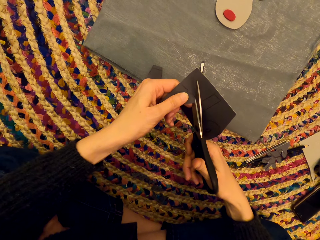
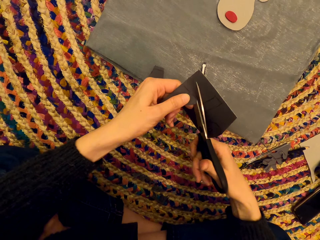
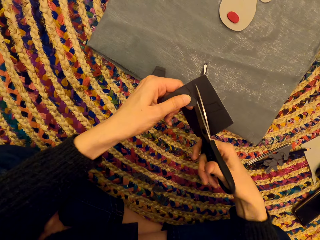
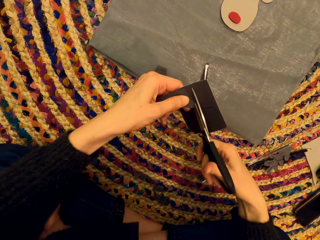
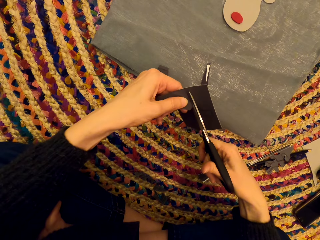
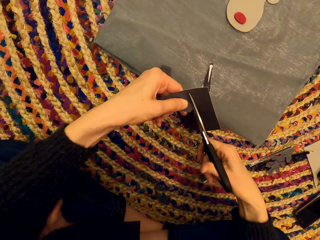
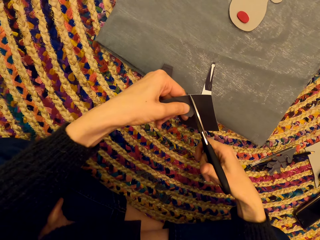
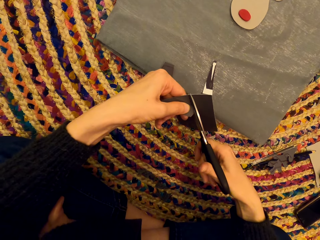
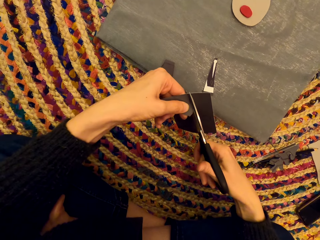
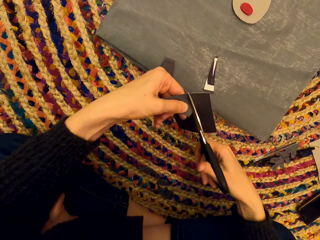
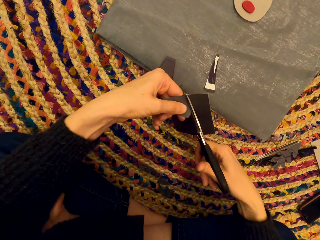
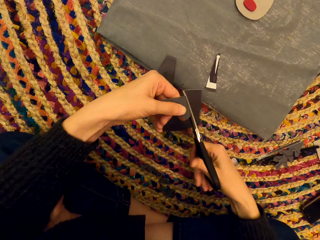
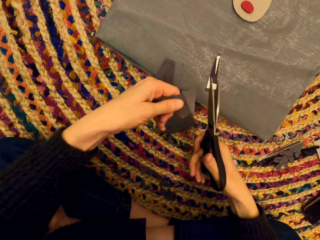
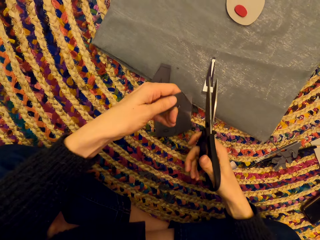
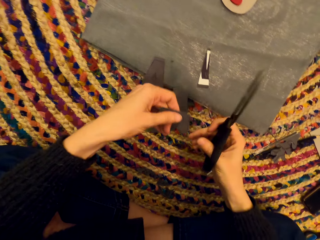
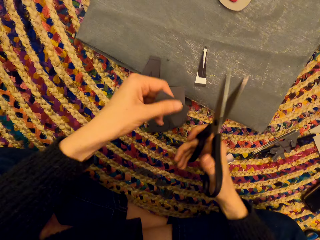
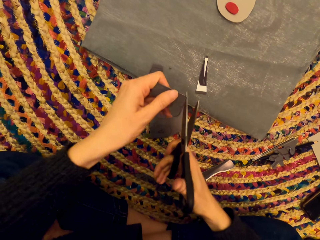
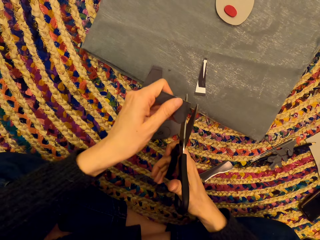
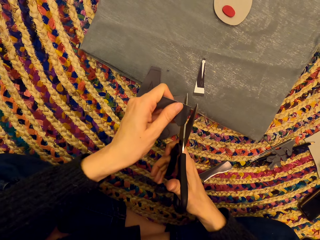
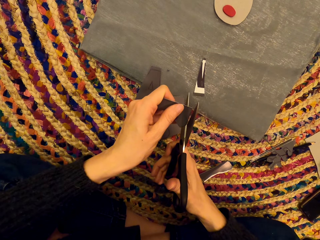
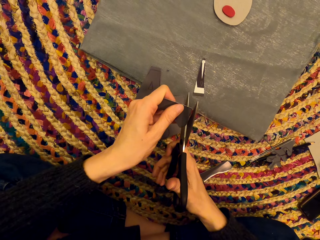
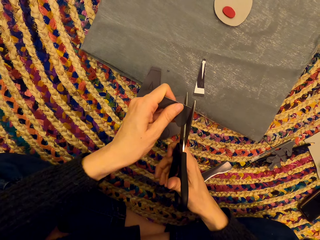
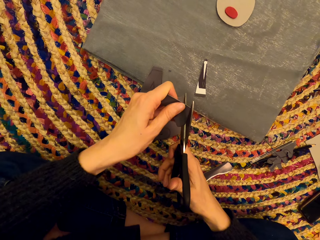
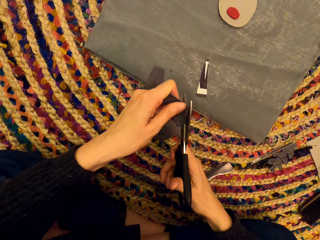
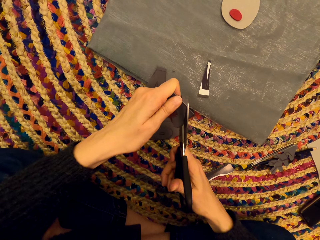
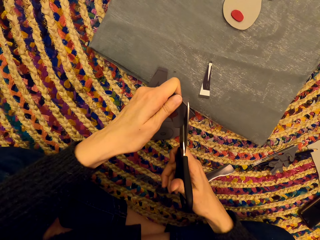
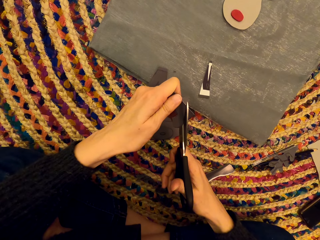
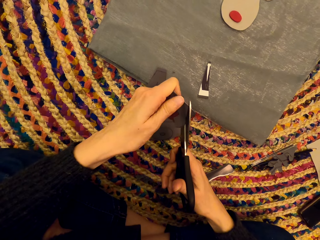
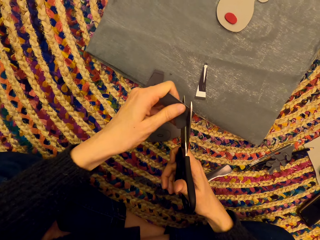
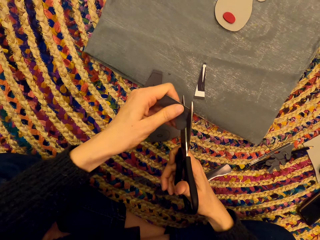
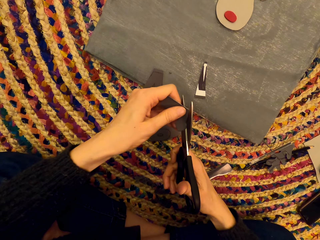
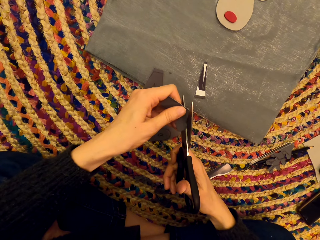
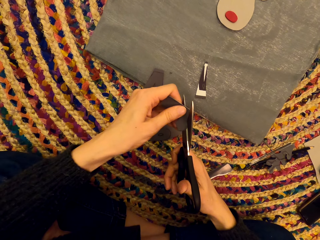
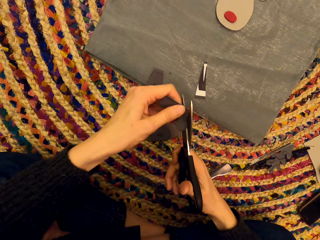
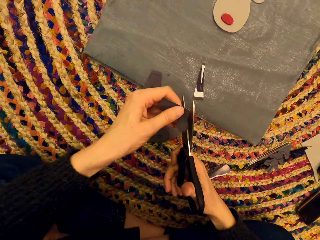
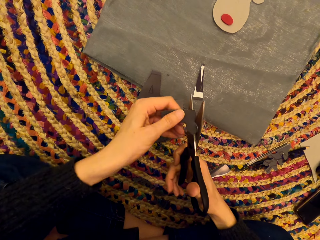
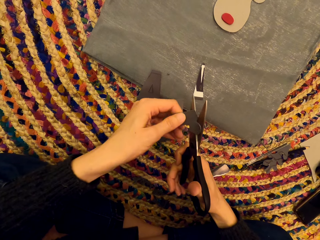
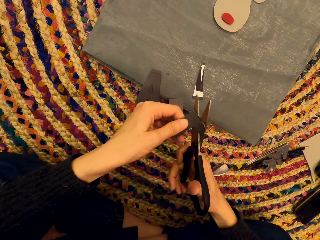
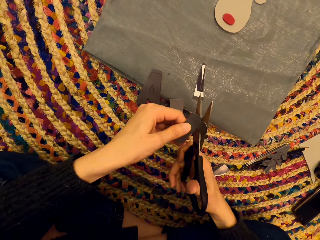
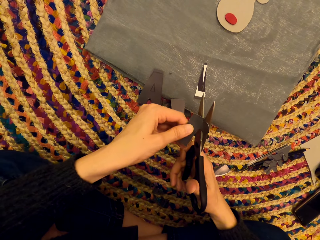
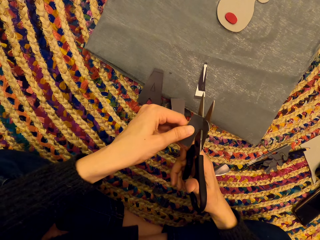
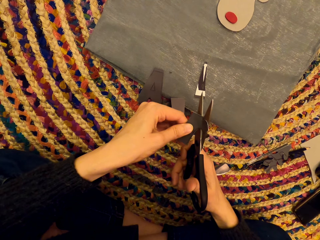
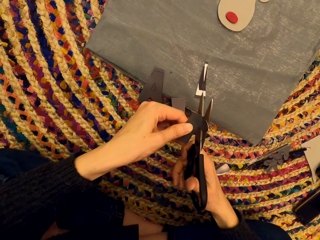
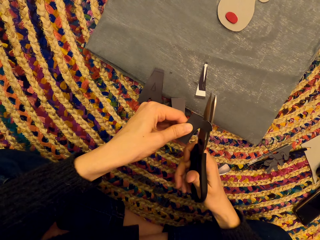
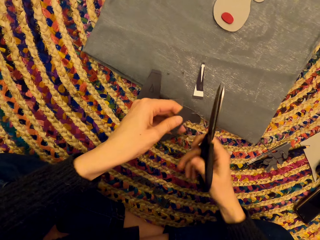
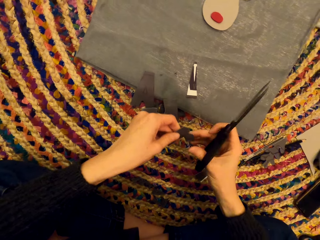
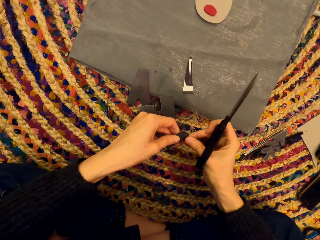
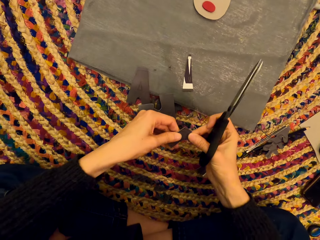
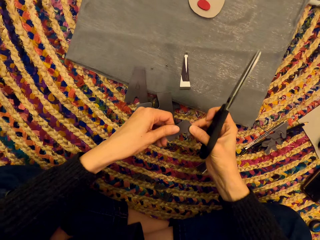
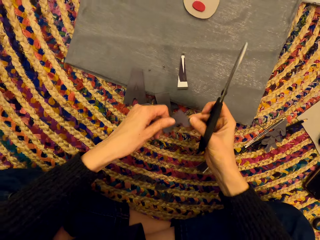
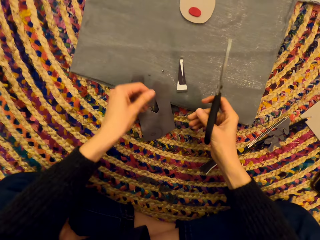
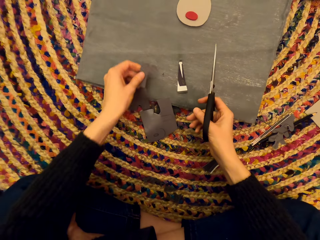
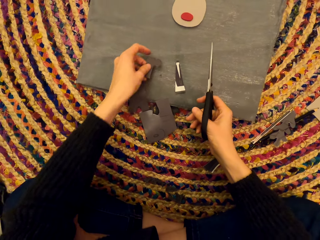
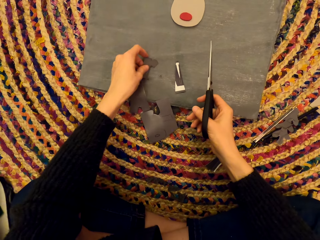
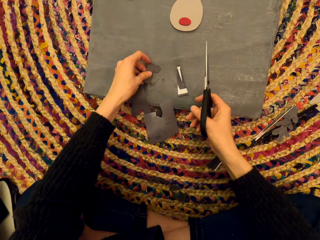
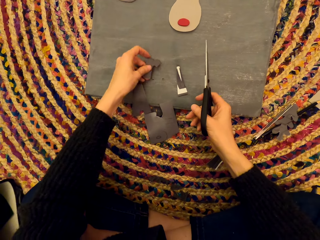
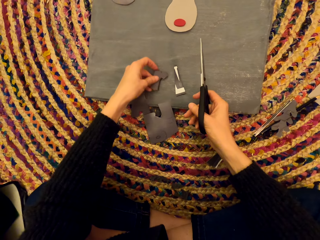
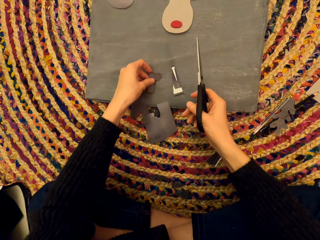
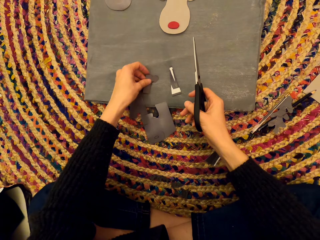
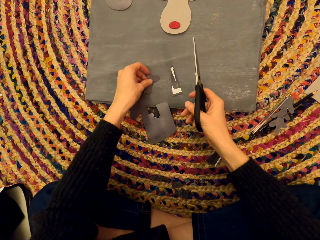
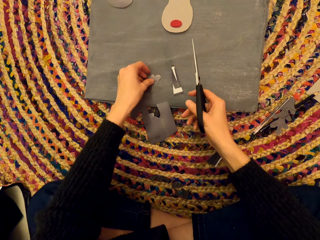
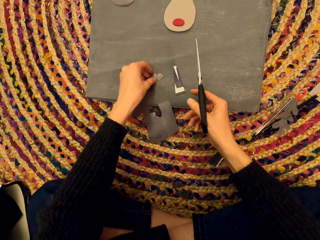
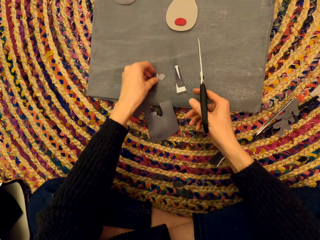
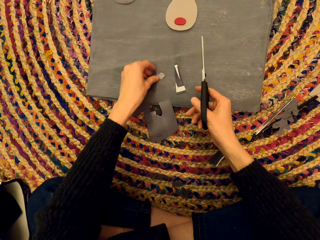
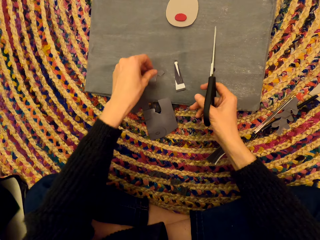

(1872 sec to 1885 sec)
The camera wearer examines the paper art. They cut the paper art. They examine the paper art. They drop the paper art.

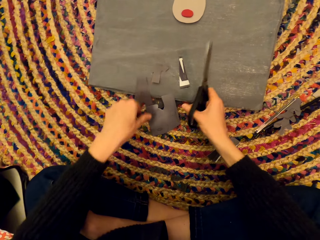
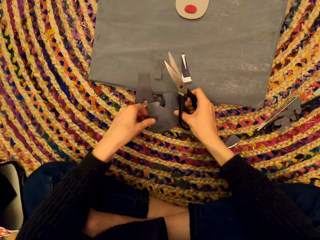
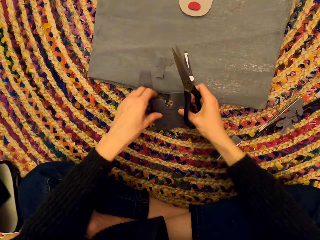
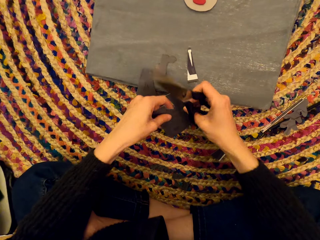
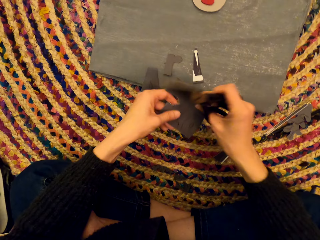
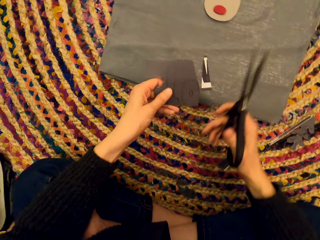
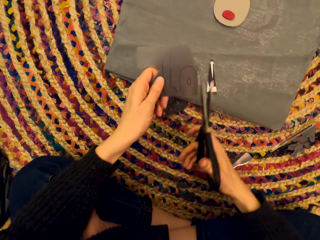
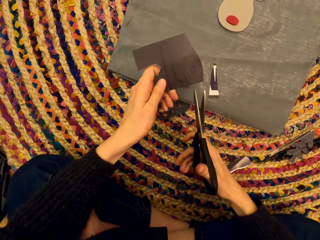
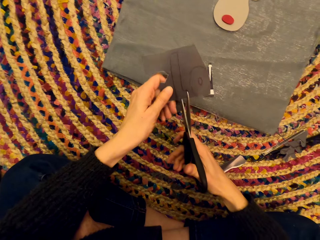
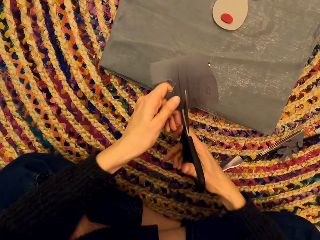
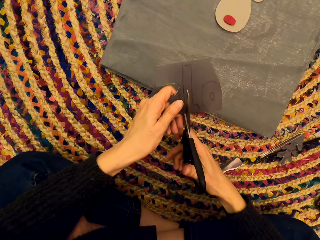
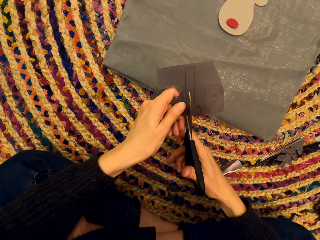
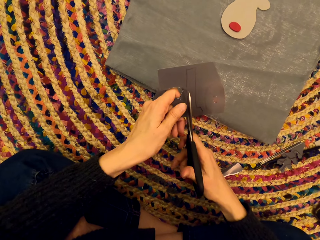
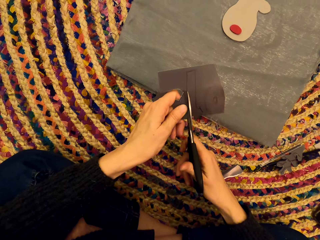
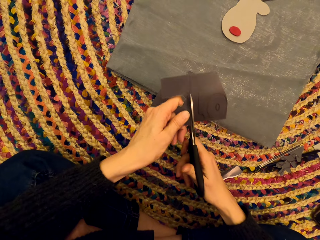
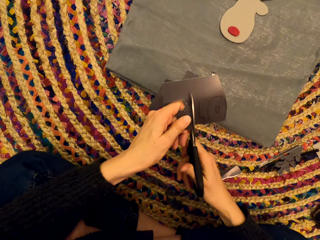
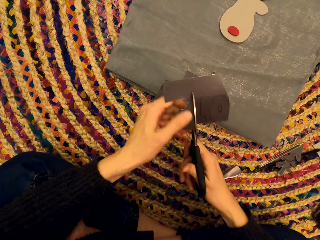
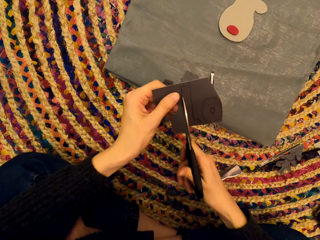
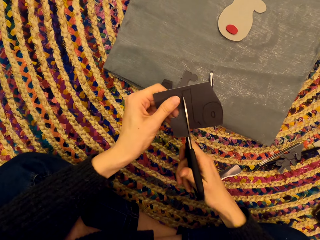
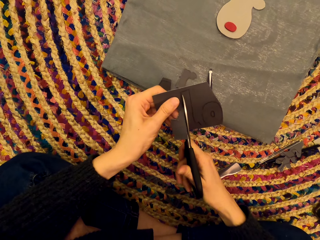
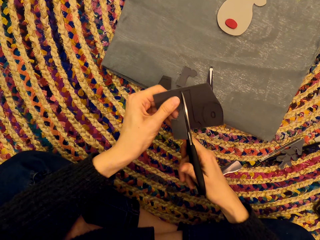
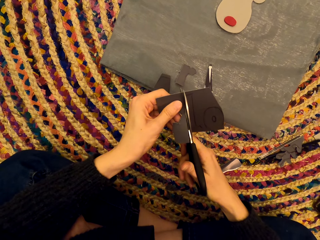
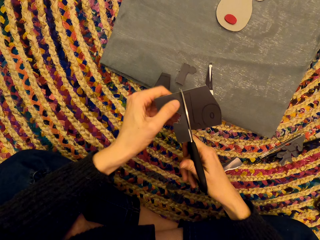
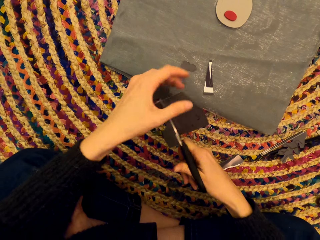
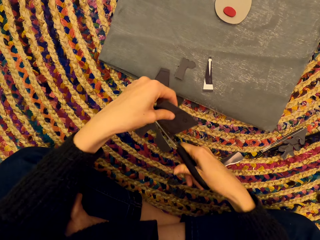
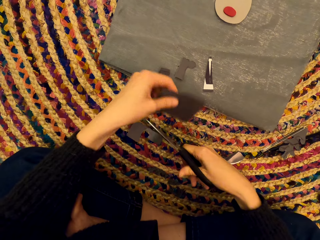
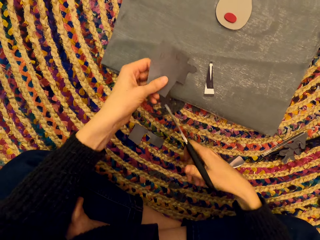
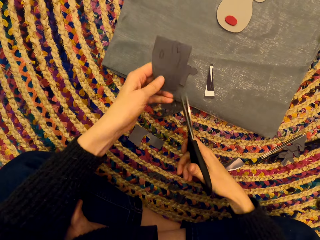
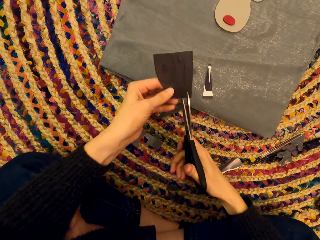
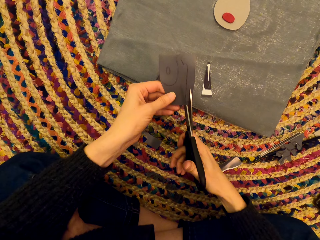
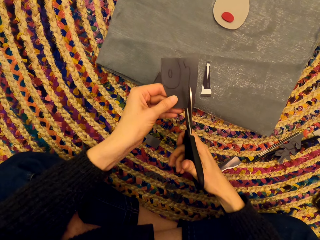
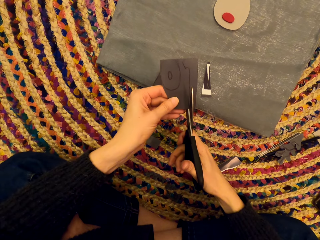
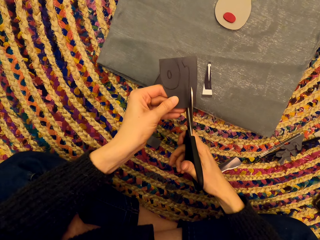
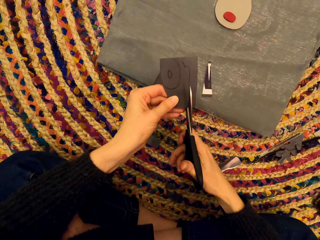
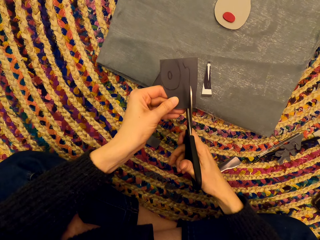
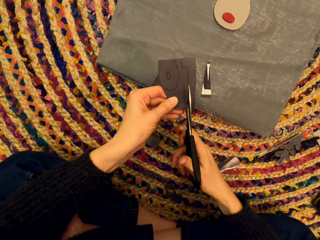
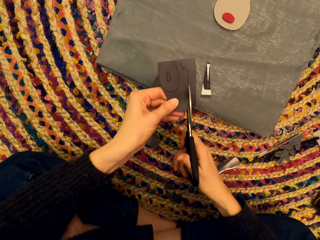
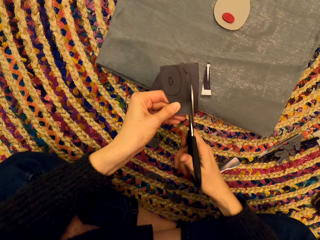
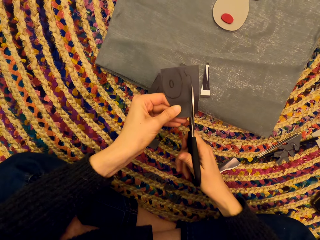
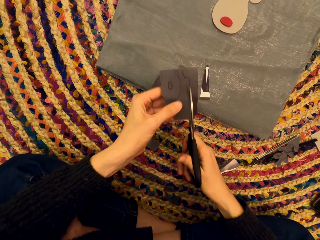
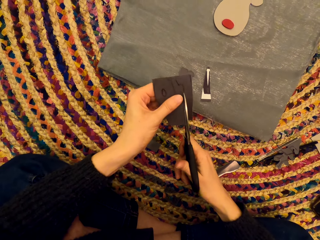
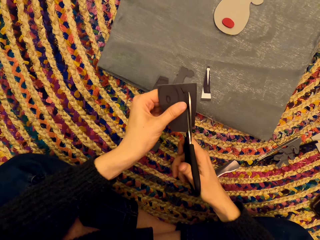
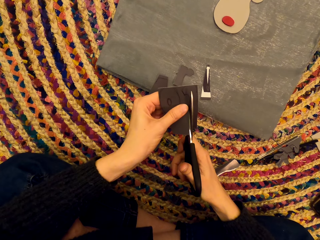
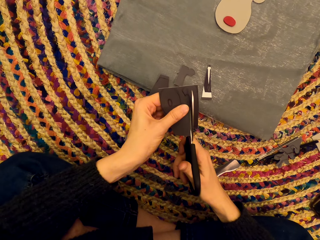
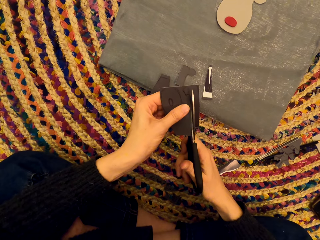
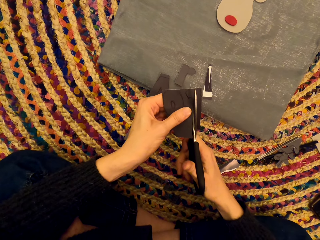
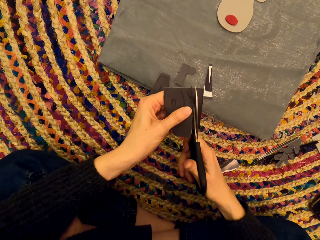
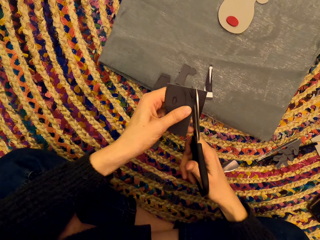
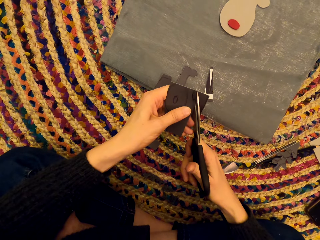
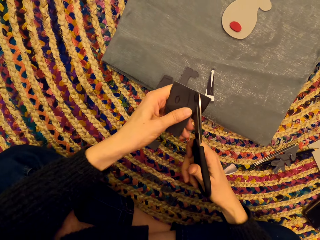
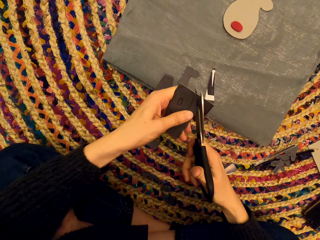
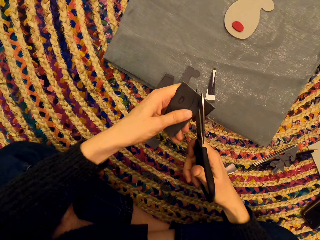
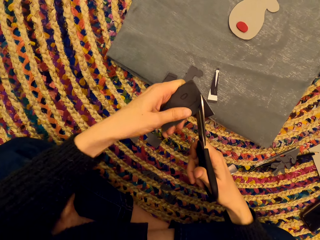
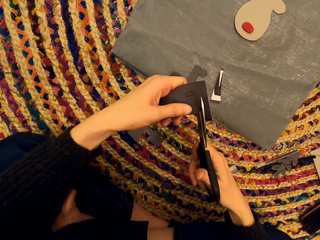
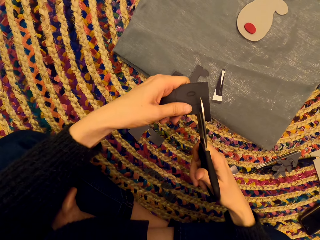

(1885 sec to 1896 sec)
The camera wearer picks up the paper art. They cut the paper art with the scissors. They turn the paper art. They cut the paper art.
